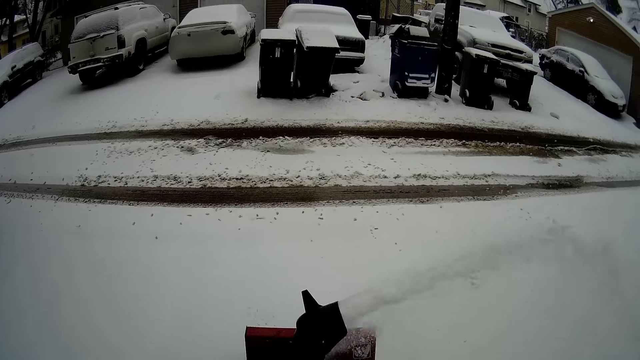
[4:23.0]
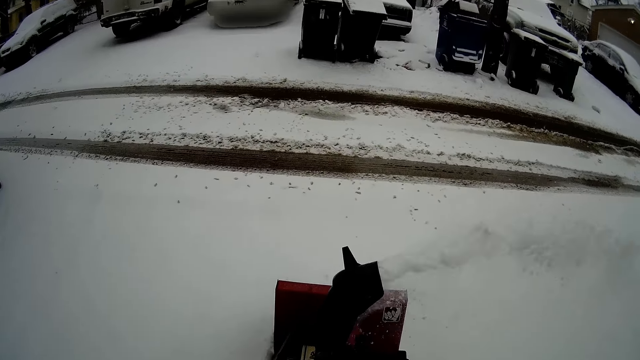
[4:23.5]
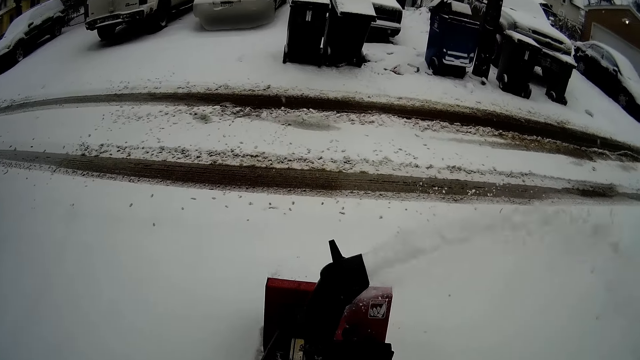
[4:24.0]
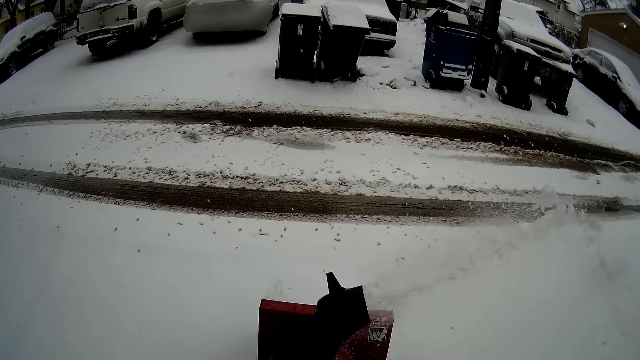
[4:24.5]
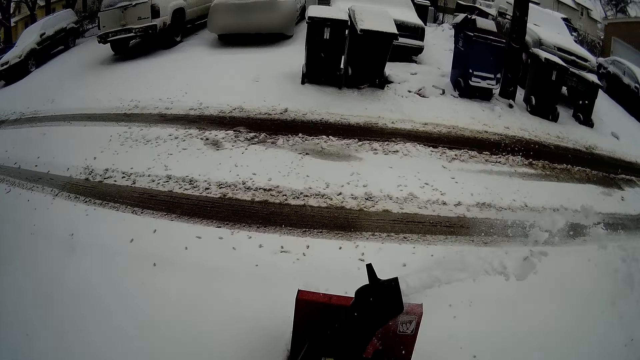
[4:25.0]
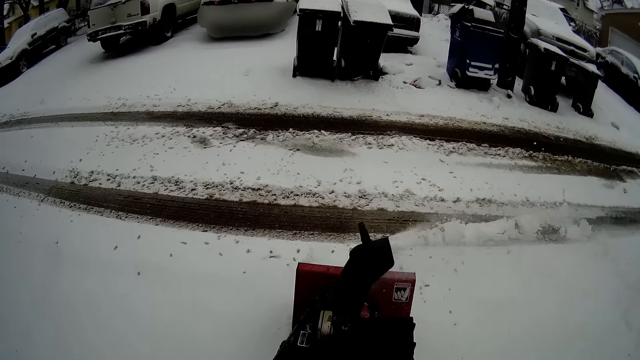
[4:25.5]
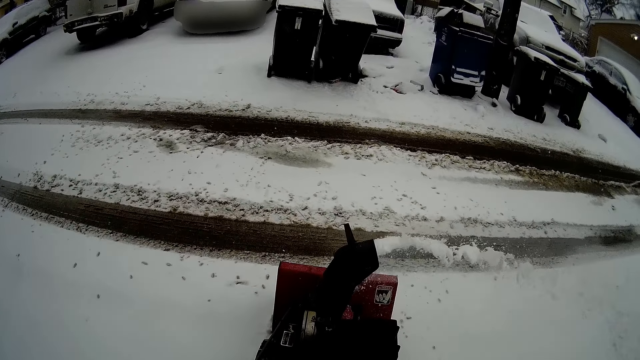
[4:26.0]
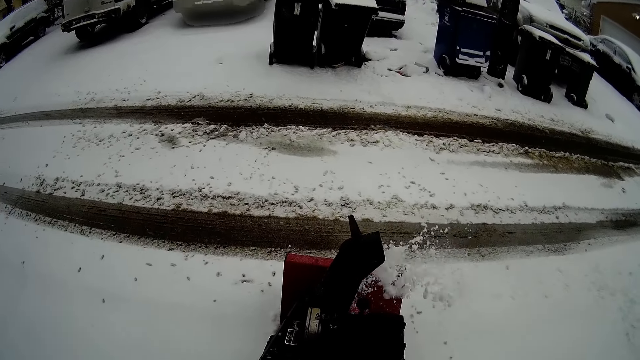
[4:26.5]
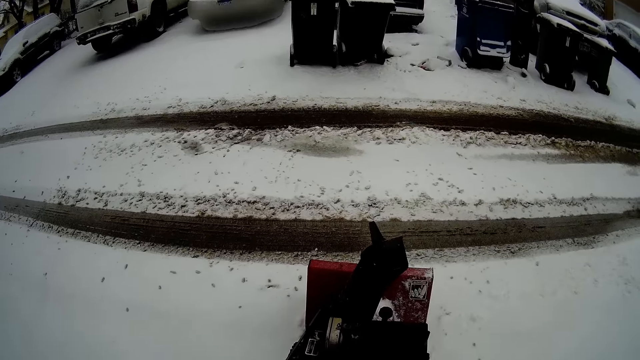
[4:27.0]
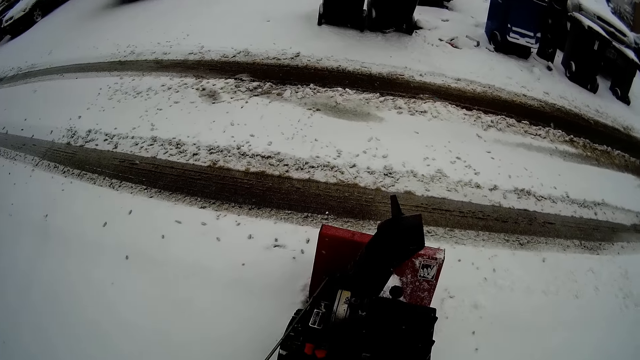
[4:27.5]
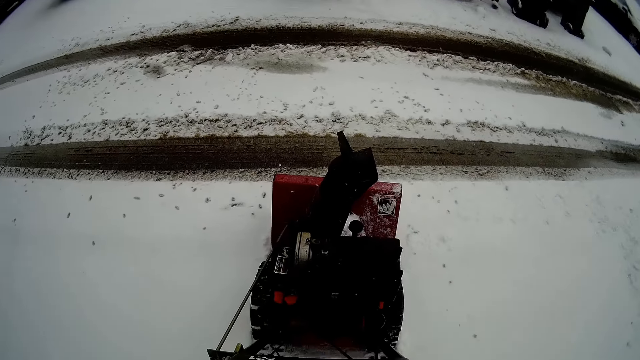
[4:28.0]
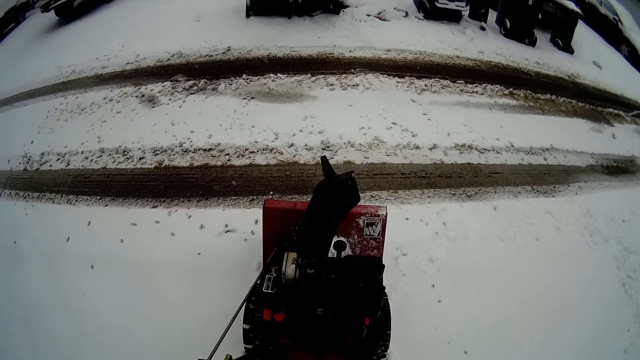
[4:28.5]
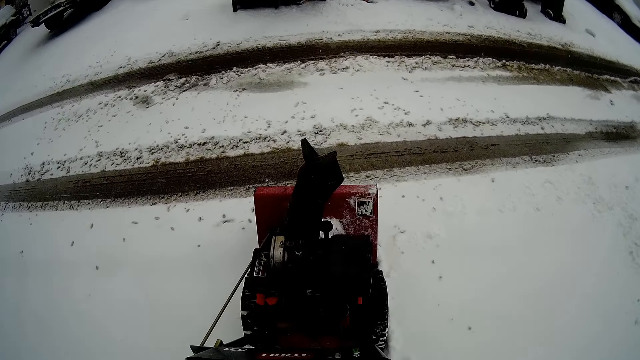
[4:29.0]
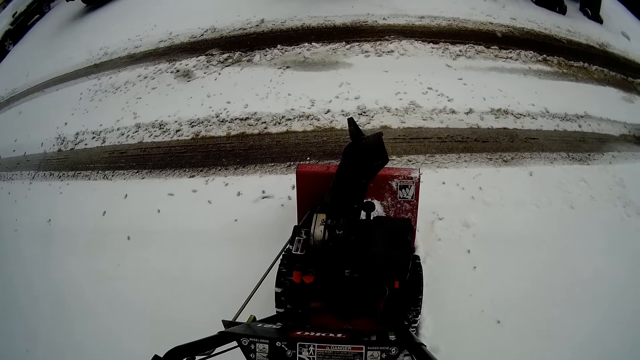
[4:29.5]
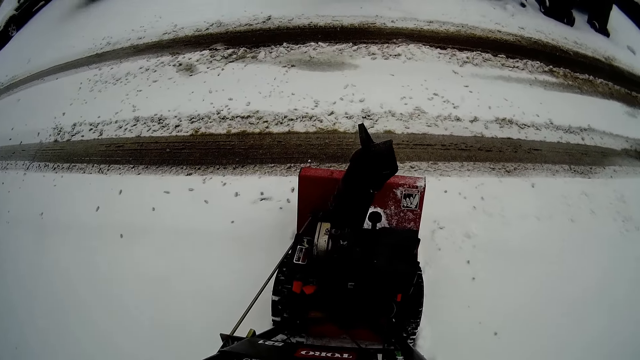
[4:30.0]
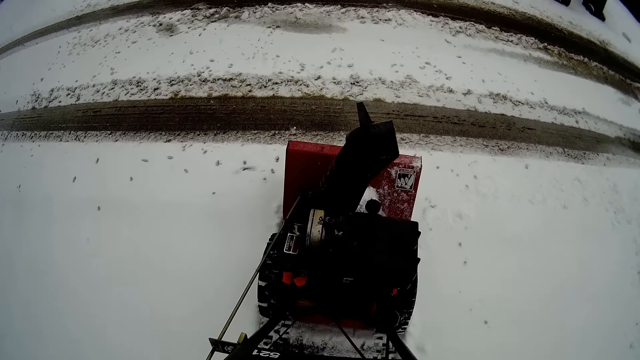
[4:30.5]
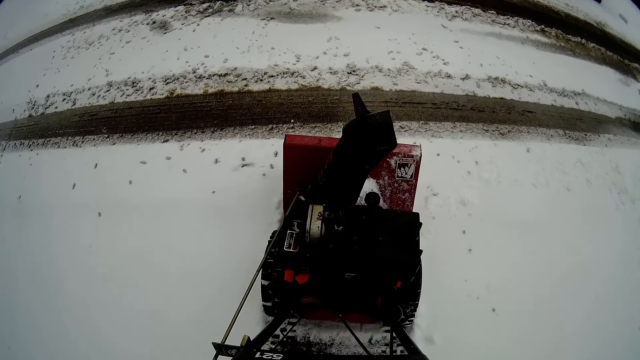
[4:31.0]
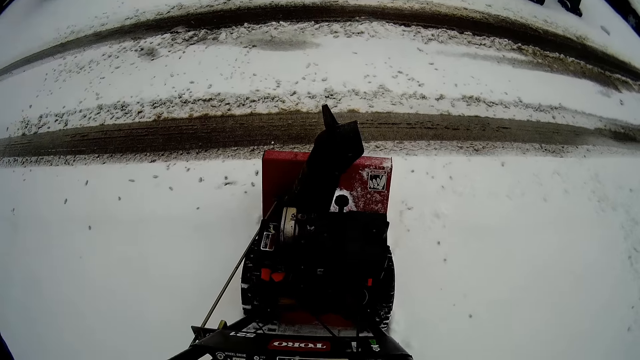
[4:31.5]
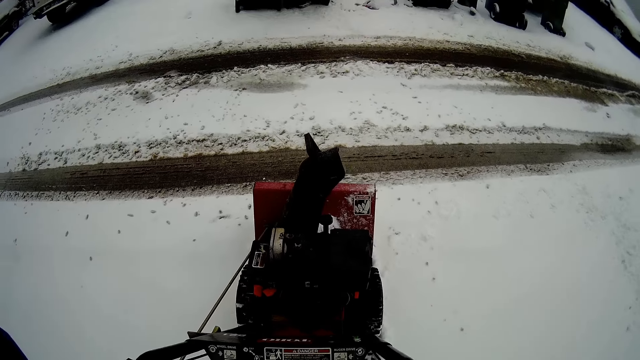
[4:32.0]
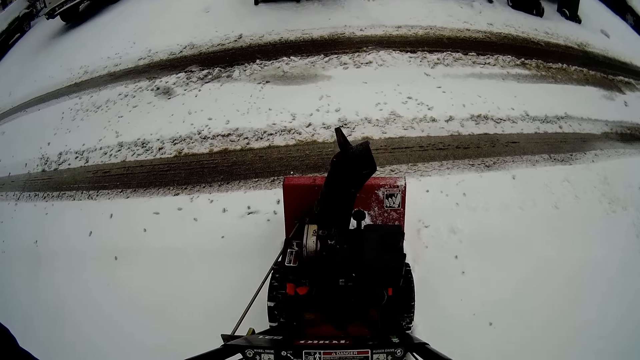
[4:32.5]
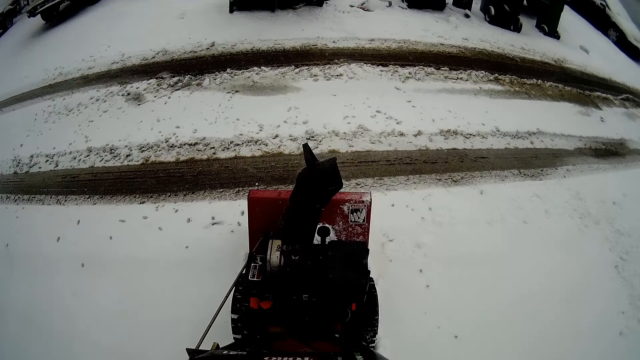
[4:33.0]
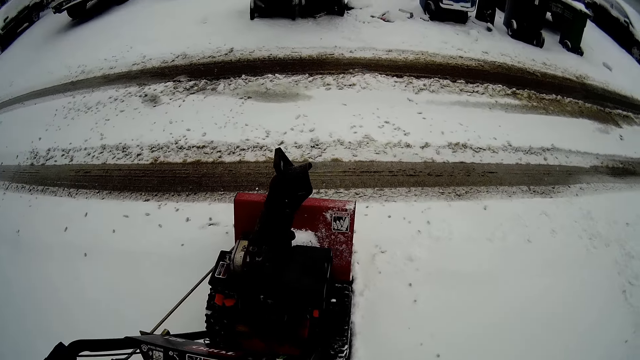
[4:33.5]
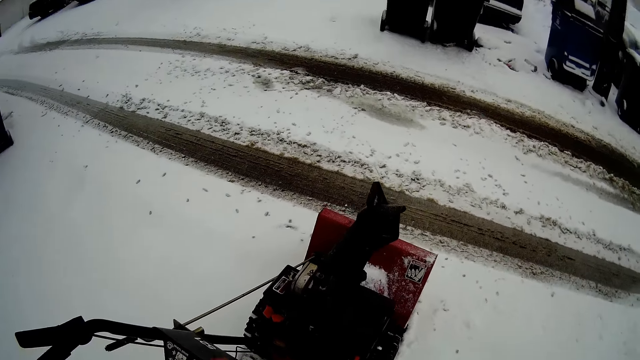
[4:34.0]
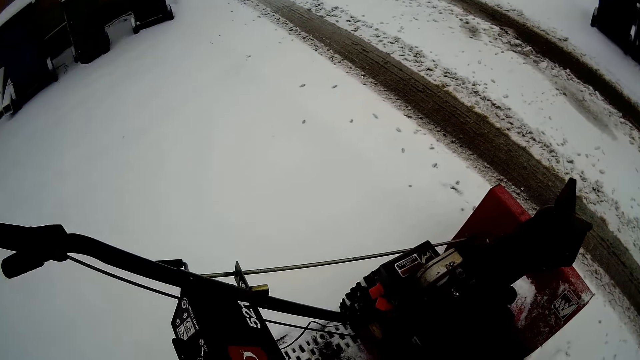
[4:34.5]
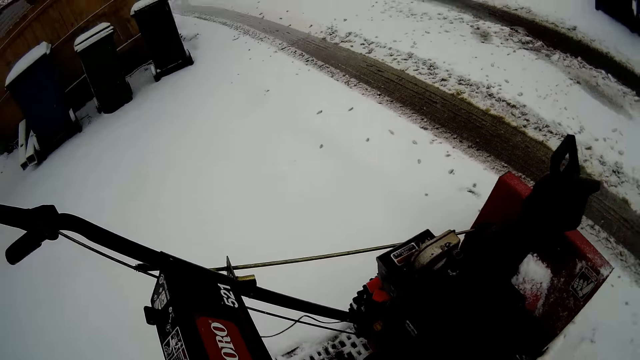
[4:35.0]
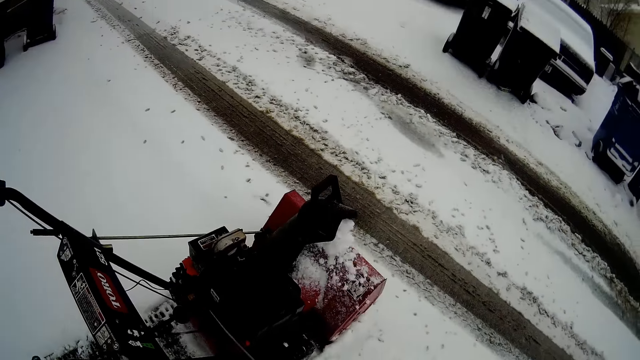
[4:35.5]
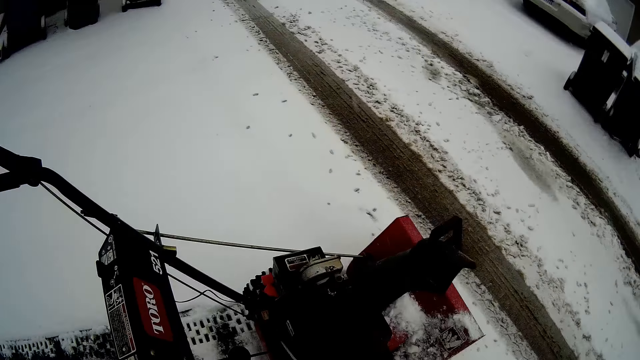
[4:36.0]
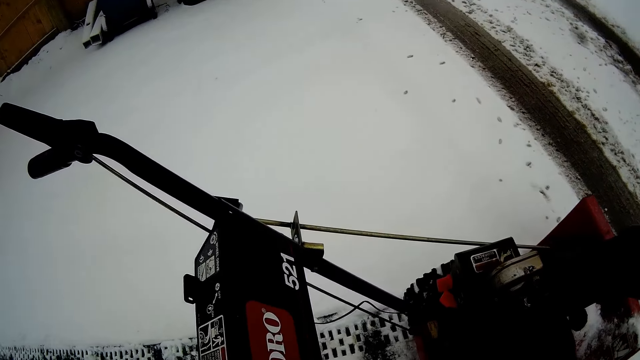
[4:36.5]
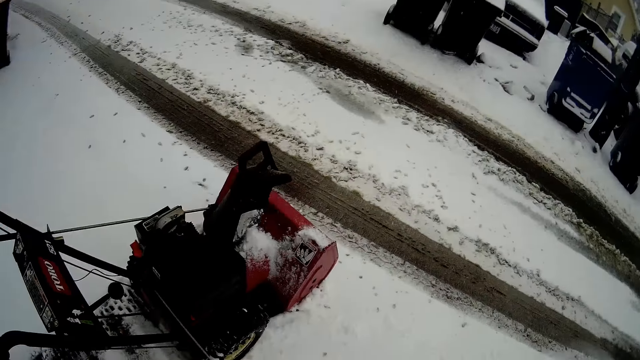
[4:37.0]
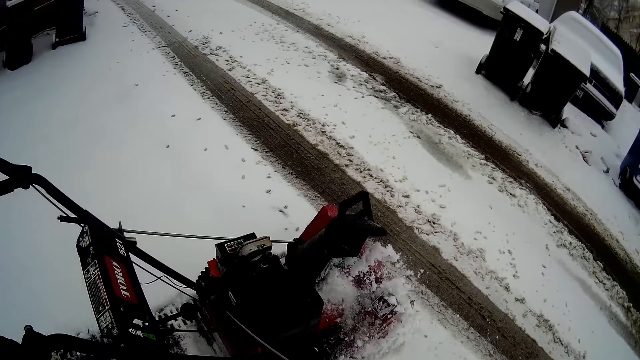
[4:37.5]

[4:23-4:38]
The camera wearer looks at the snow flite or snow mini skid. They look around the area. They move the left hand. They move beside the snow flite. They pull the snow flite start cord.

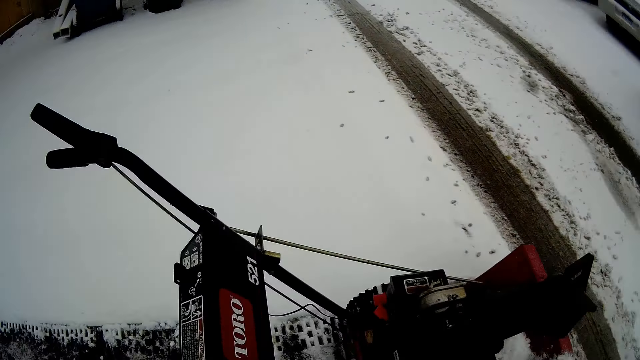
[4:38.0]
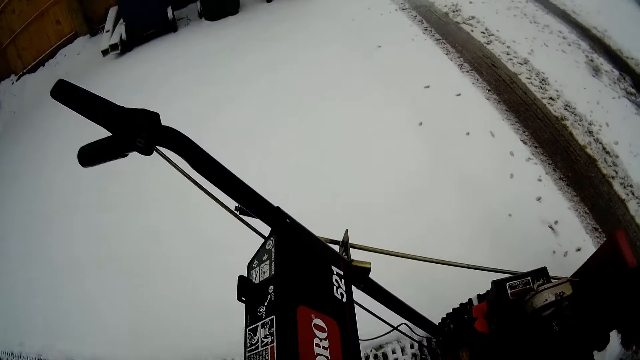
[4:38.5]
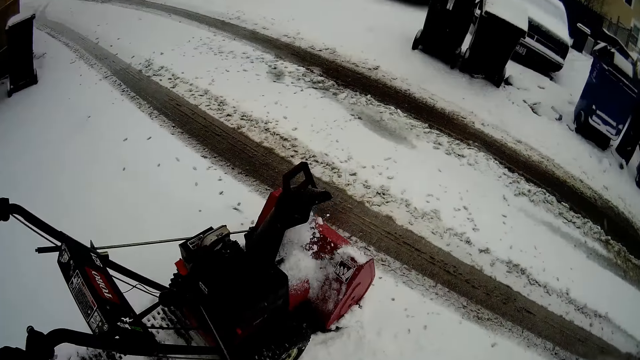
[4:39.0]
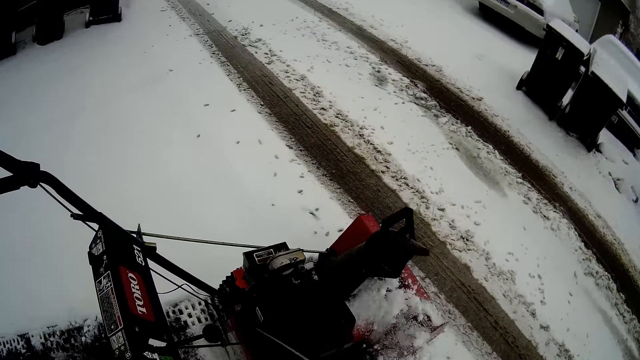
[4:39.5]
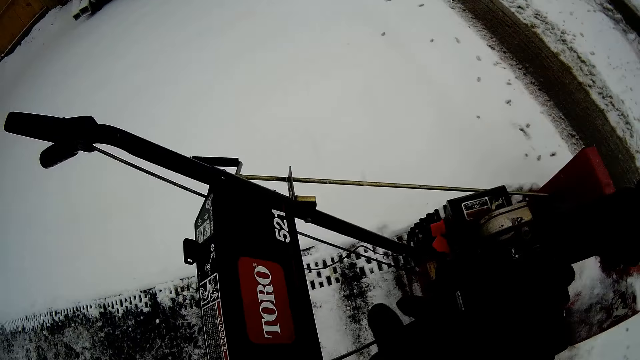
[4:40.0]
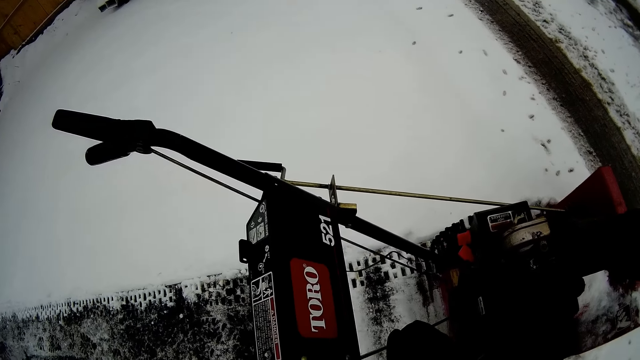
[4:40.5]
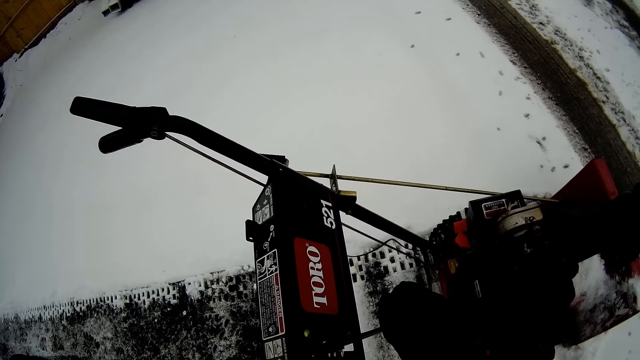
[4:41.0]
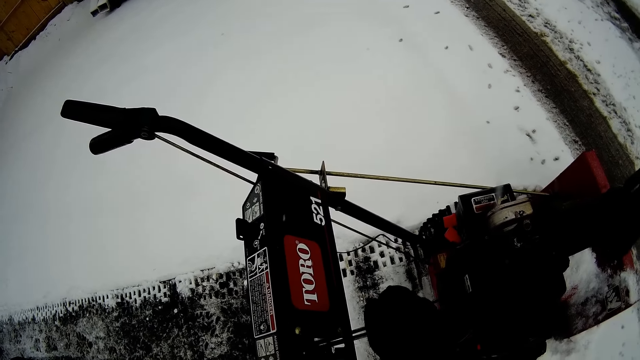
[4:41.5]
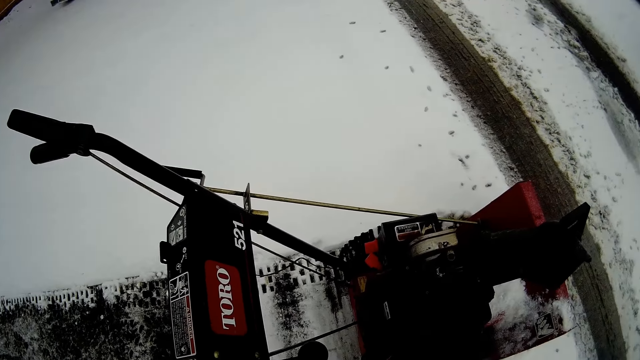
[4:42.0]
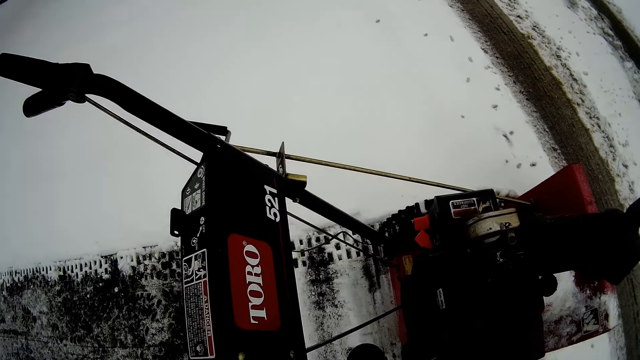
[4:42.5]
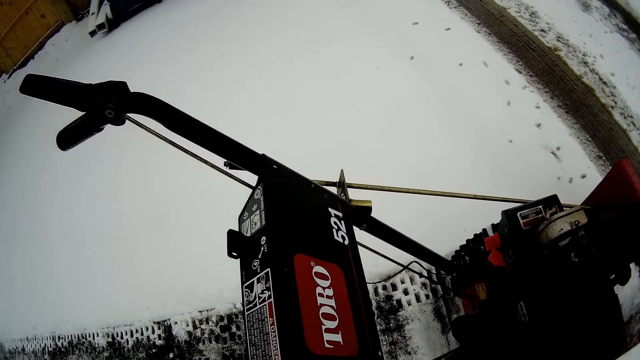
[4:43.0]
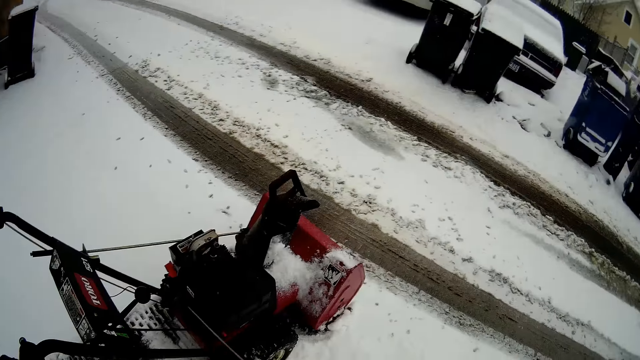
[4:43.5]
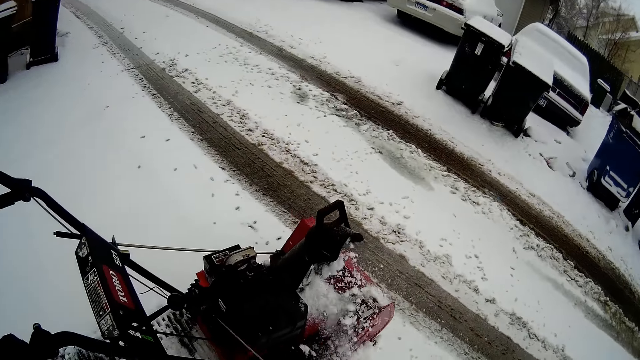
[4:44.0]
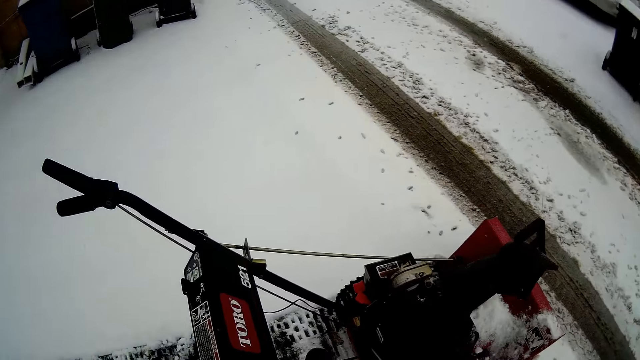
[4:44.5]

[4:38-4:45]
The camera wearer moves the gear lever. They pull the snow flite start cord.
